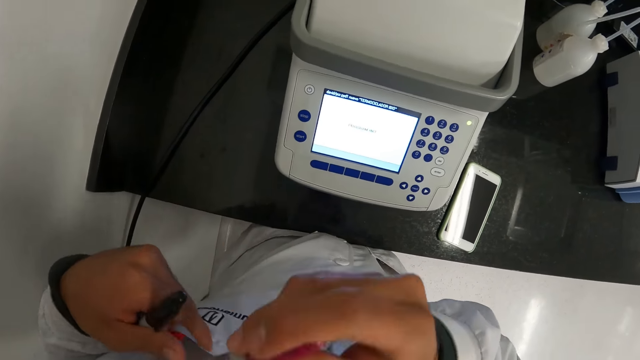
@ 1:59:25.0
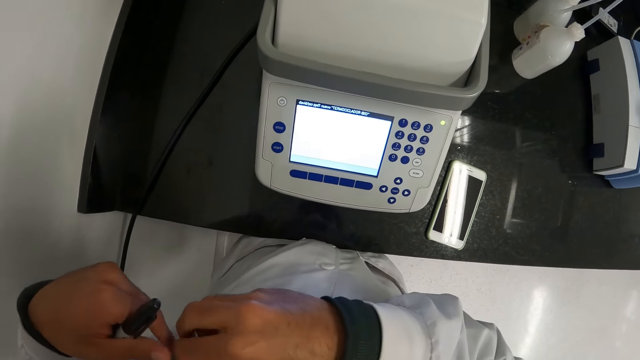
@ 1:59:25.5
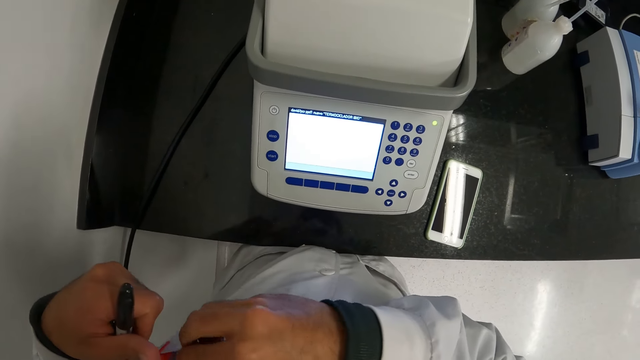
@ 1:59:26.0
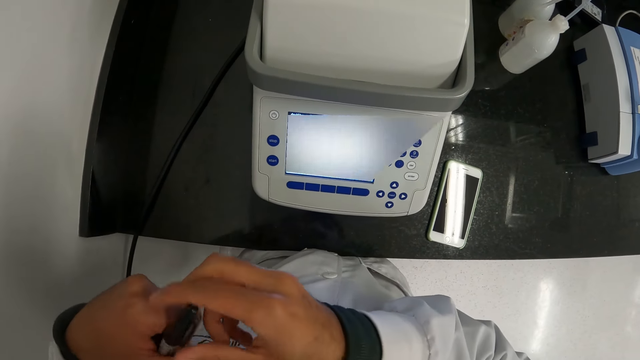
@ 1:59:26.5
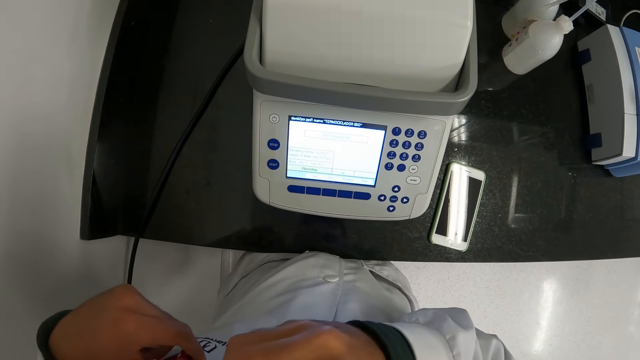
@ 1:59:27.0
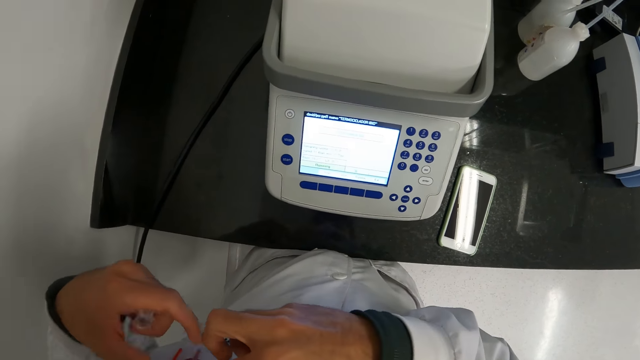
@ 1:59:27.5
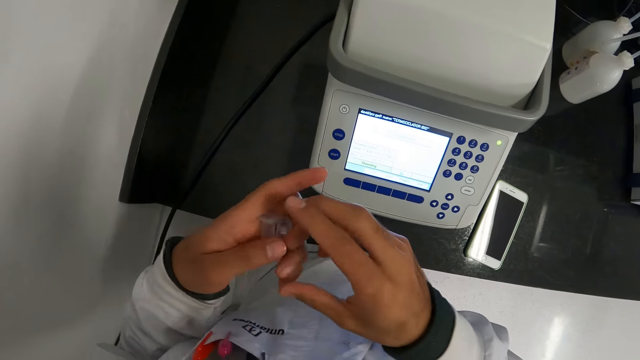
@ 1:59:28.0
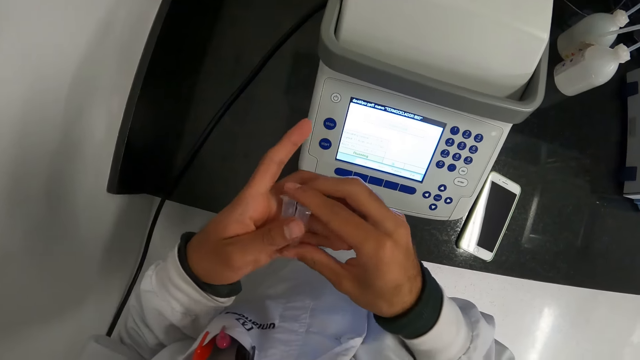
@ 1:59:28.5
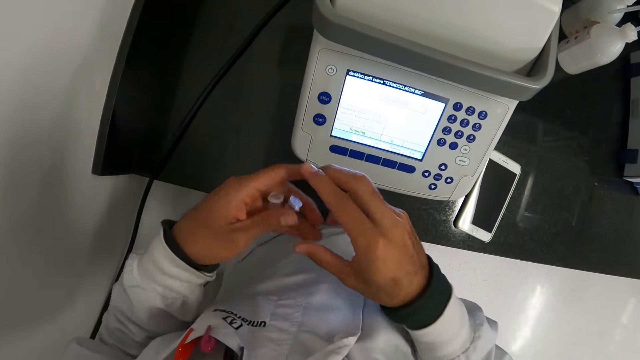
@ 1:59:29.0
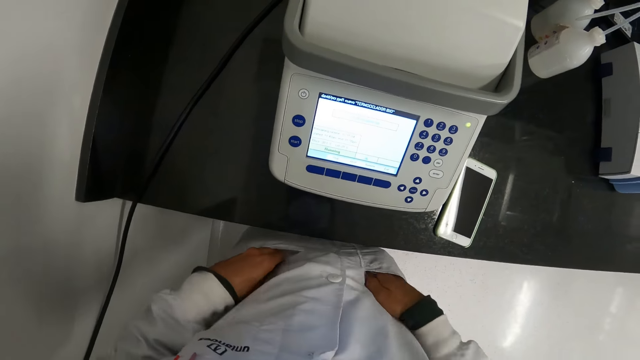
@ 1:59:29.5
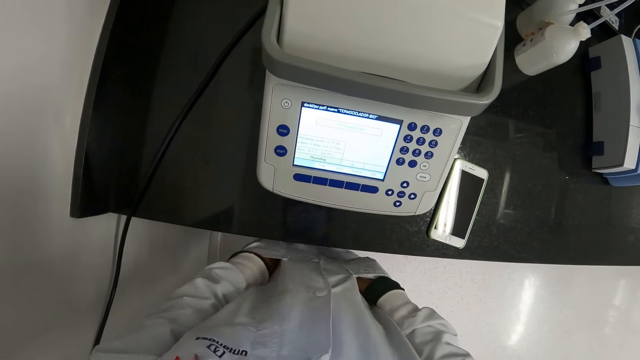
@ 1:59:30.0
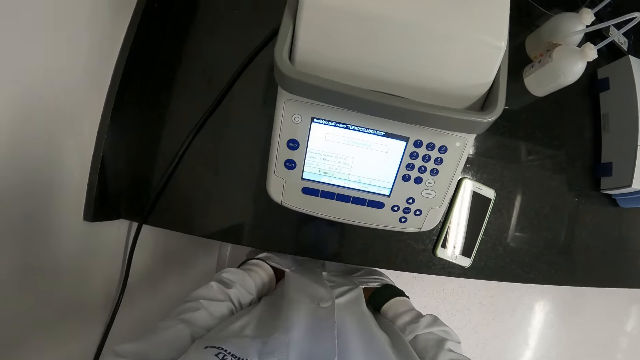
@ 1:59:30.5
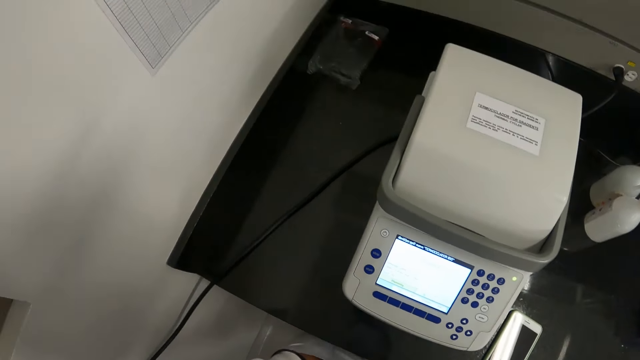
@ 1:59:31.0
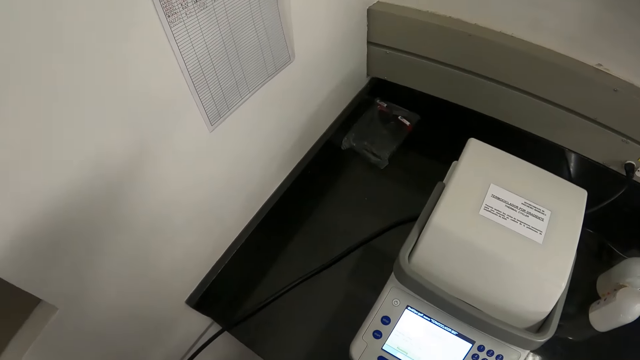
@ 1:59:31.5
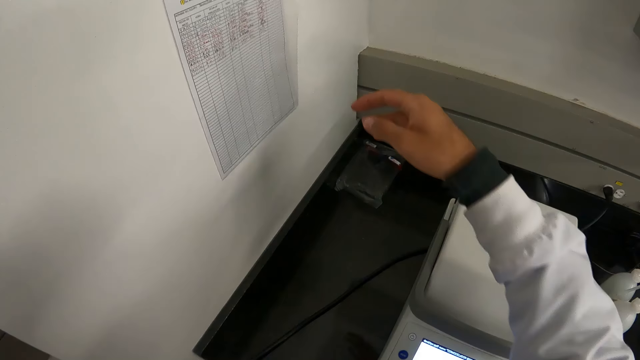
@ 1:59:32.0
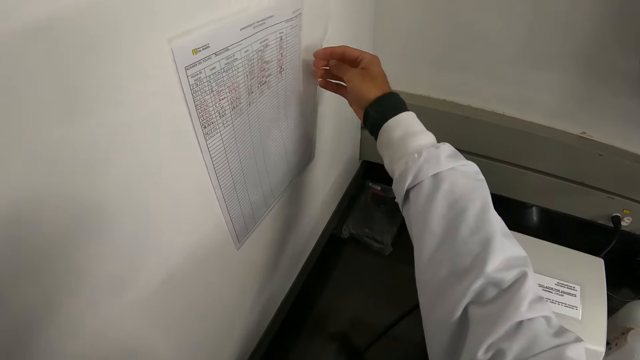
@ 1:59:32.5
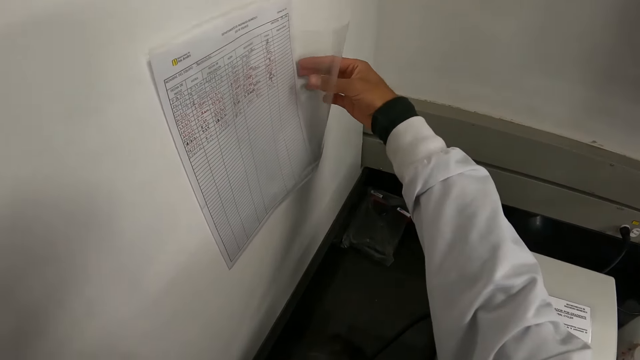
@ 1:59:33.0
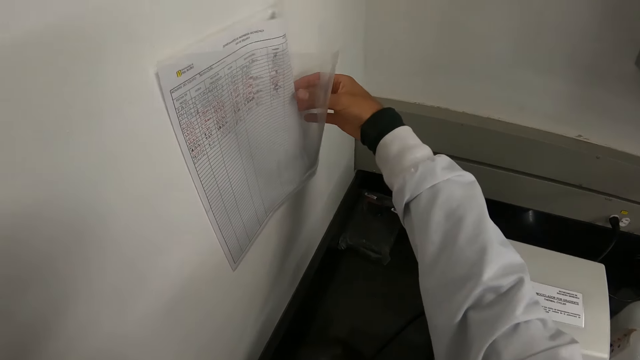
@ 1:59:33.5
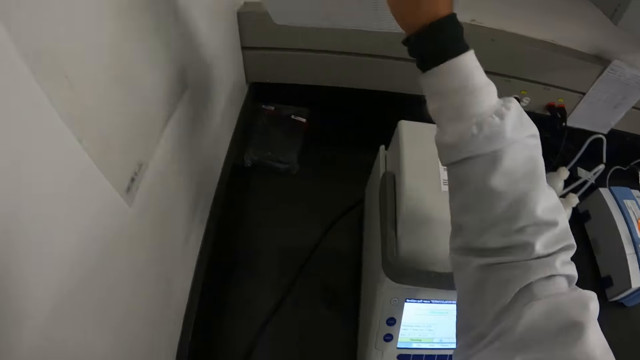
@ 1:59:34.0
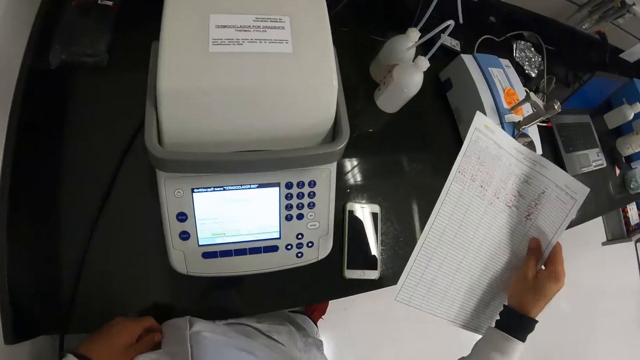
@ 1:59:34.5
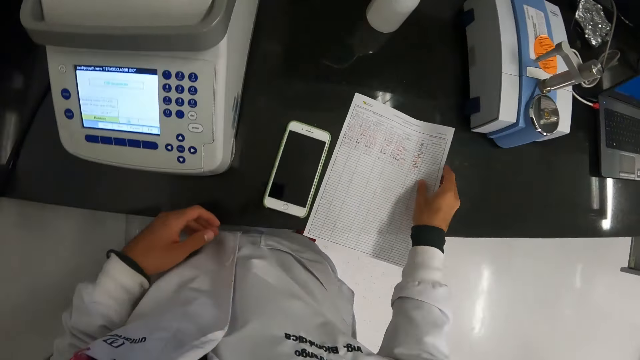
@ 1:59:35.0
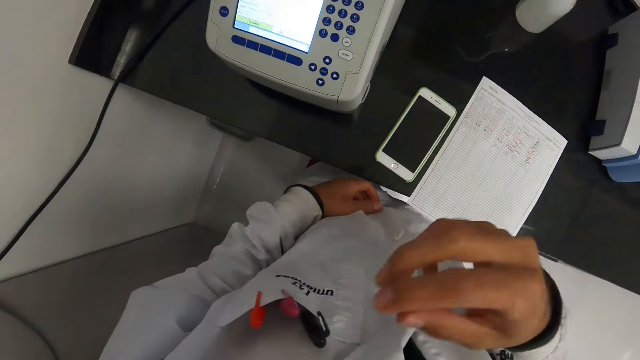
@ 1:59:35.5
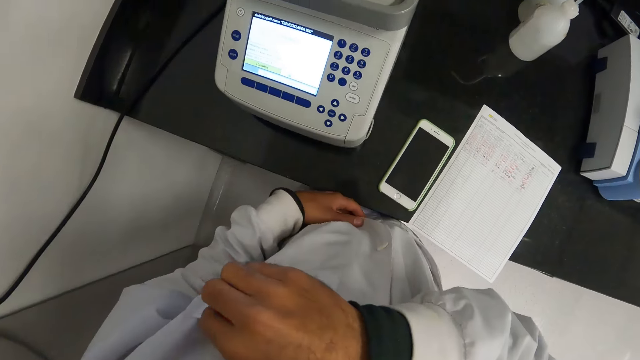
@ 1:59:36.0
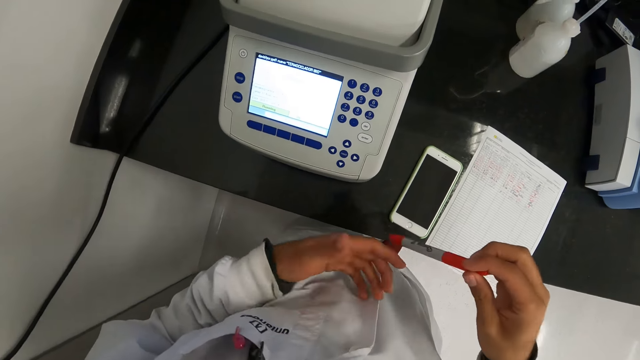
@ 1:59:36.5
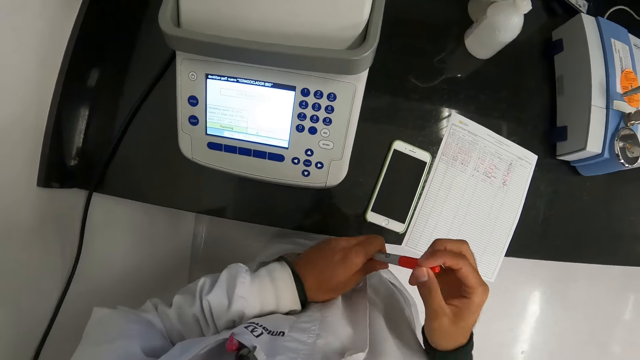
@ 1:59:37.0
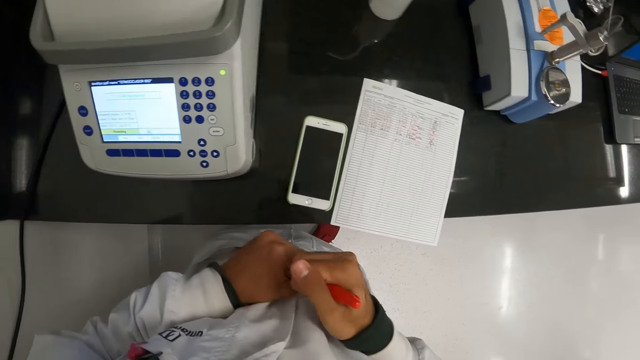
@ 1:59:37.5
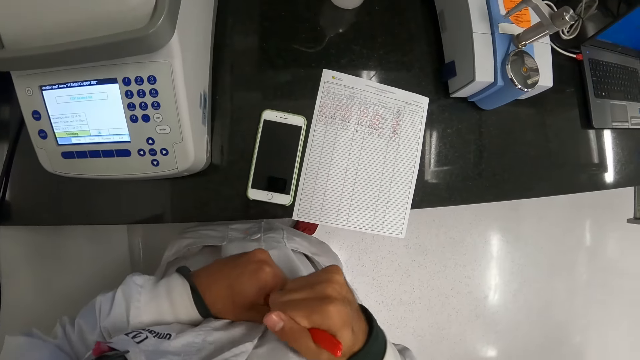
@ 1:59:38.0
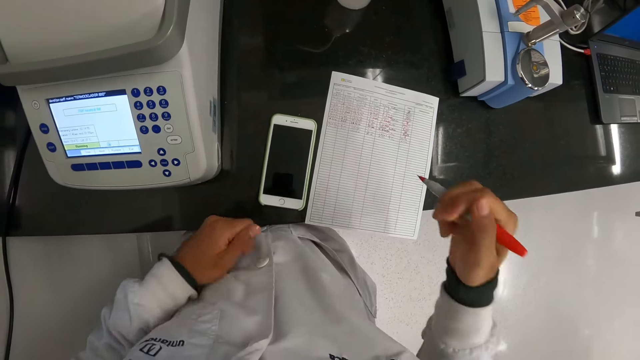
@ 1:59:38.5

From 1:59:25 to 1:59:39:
The camera wearer takes a pen from his left hand with his right hand. He places the pen in his laboratory coat pocket with his right hand. He takes a pen from his left hand with his right hand. He places the pen in his laboratory coat pocket with his right hand. He holds the microtubes with his hands. He puts his right hand in his laboratory coat pocket and puts his left hand in his laboratory coat pocket. He opens a leaflet holder on a wall with his right hand. He takes a paper from the leaflet holder with his right hand. He drops the paper on the work table with his right hand. He takes the pen from his laboratory coat pocket with his right hand. He holds the pen with his hands. He pulls the pen from the cover in his left hand with his right hand.

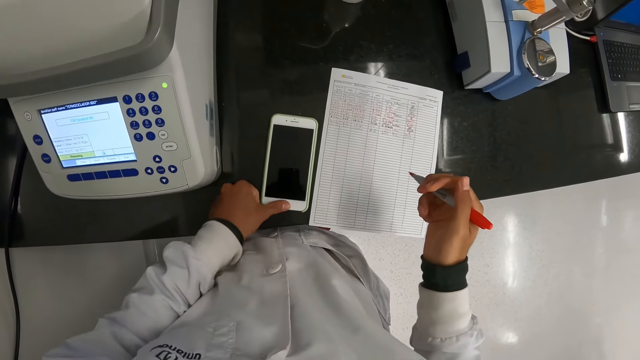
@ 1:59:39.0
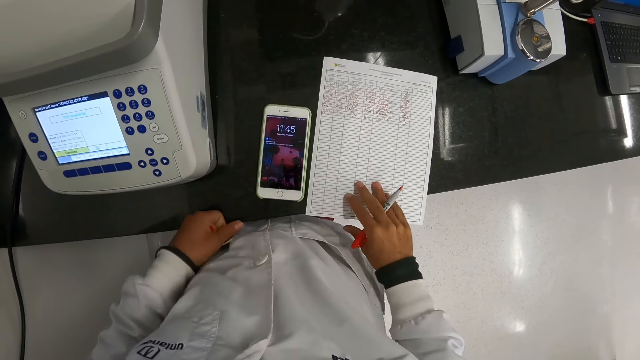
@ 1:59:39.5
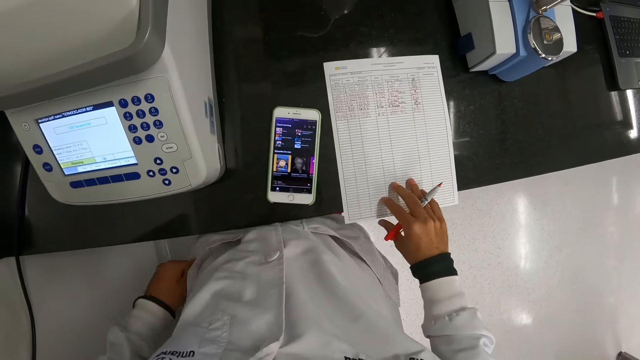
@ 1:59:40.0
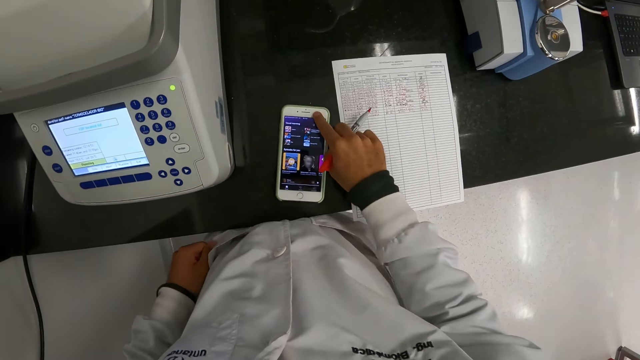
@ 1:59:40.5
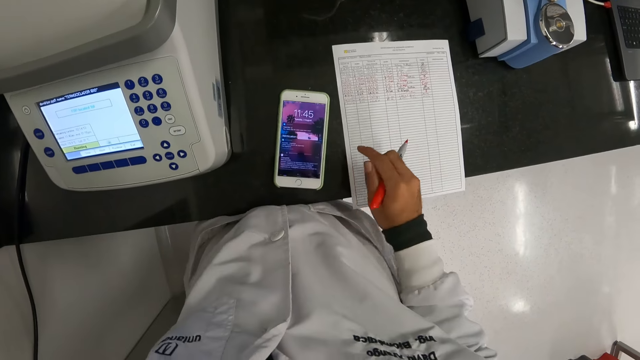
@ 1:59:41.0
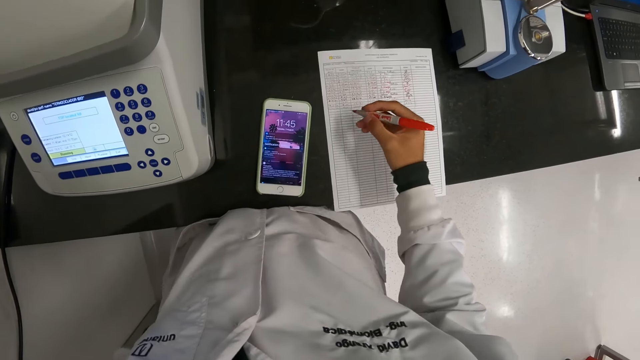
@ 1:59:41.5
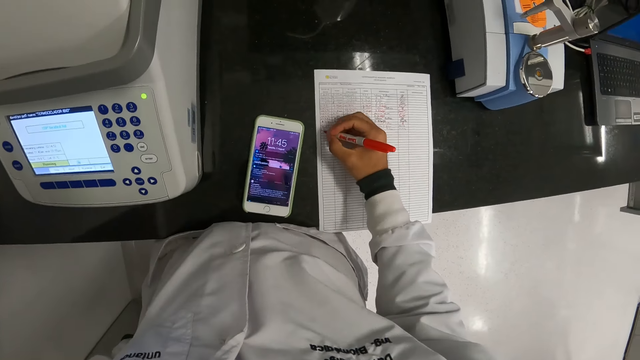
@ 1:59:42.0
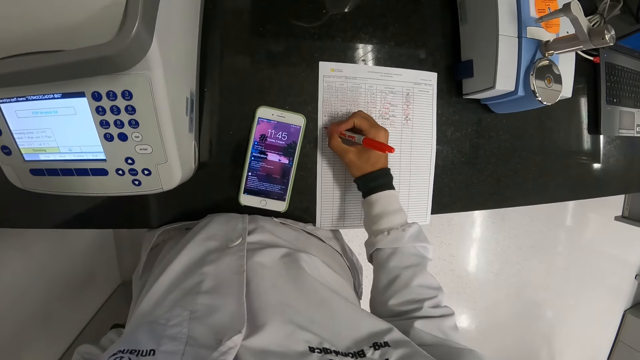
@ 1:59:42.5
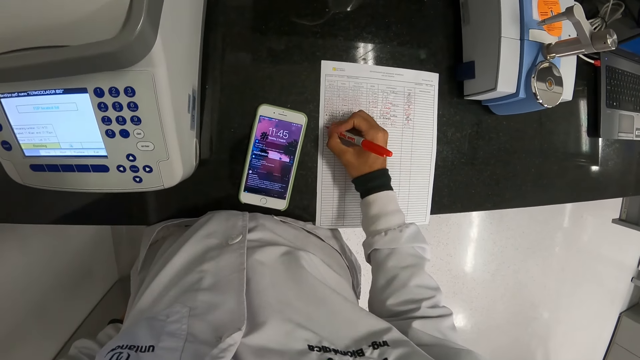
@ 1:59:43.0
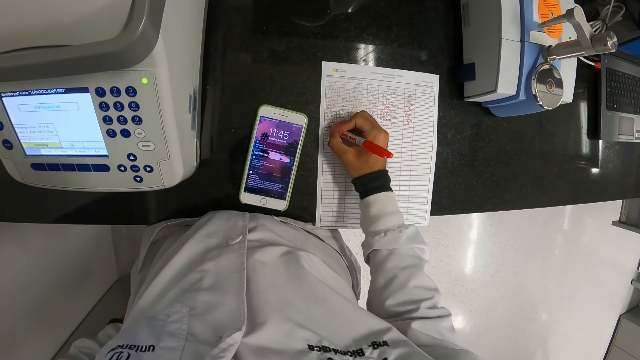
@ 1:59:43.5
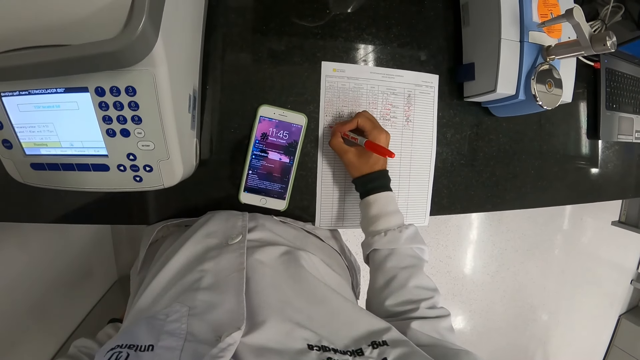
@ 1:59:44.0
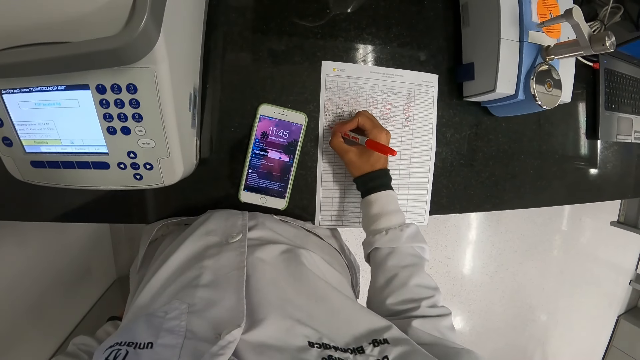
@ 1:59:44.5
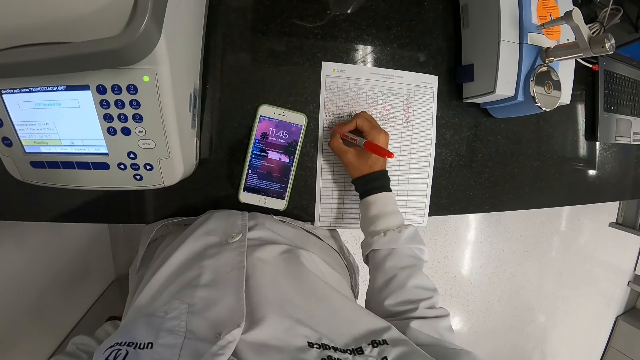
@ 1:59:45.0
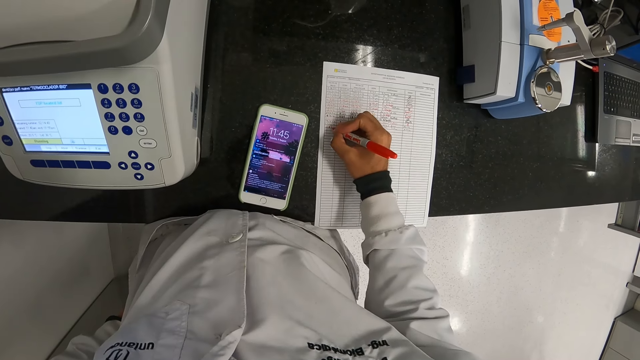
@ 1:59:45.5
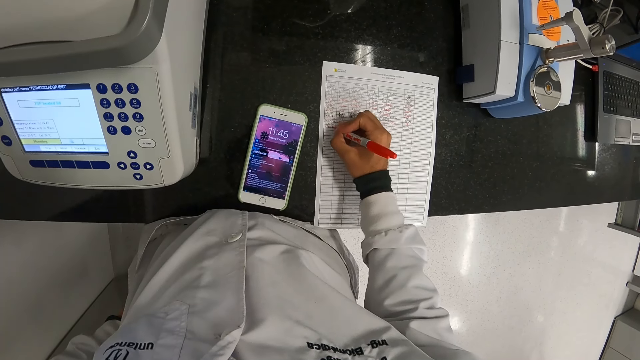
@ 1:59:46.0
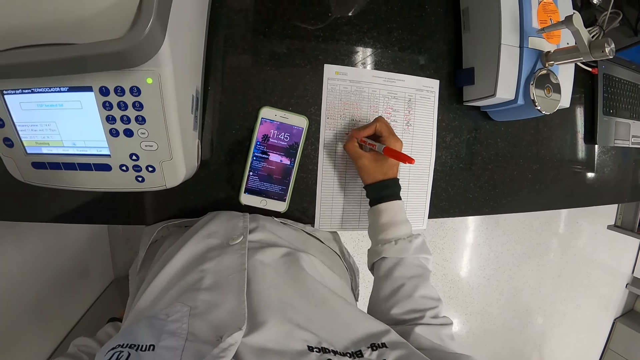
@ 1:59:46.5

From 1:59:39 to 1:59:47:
The camera wearer presses the phone on the work table with his left hand. He moves the paper on the work table with his right hand. He presses the phone on the work table with his right hand. He writes on the paper with the pen in his right hand.
